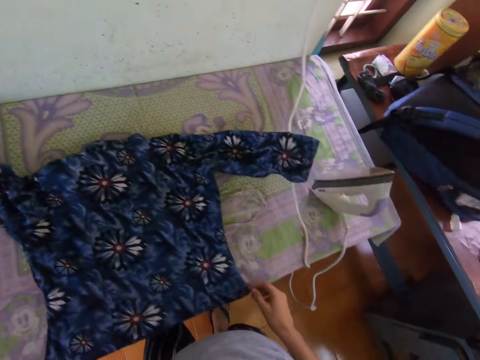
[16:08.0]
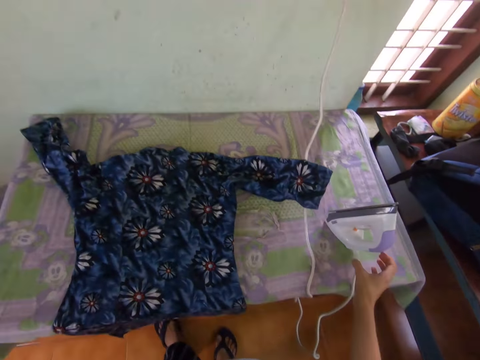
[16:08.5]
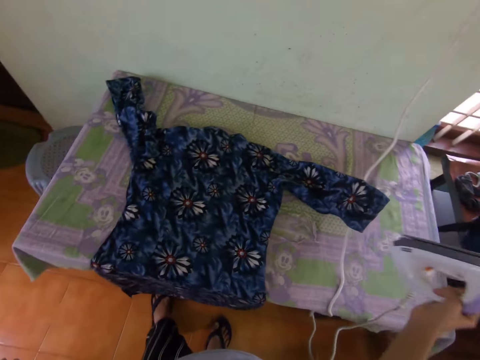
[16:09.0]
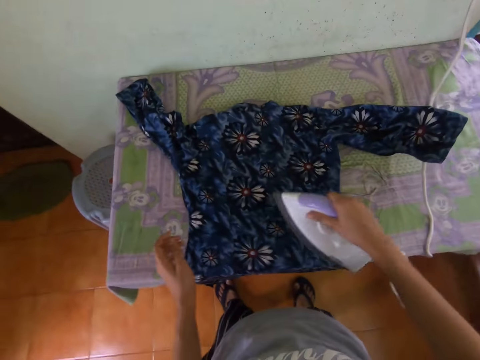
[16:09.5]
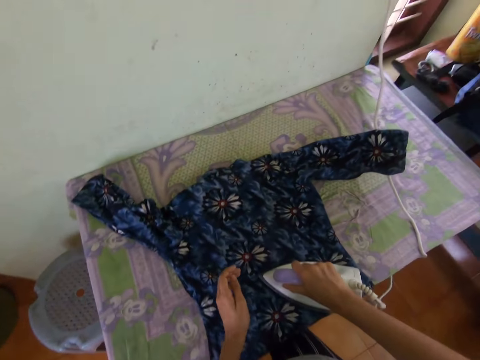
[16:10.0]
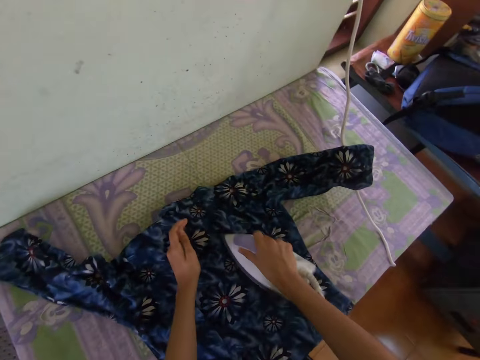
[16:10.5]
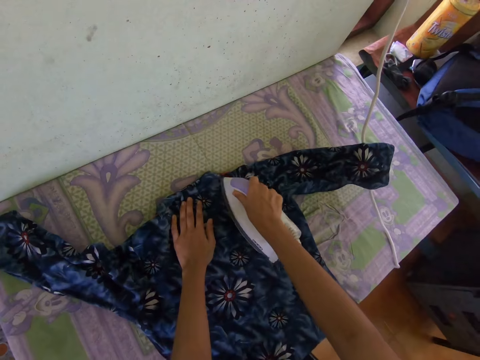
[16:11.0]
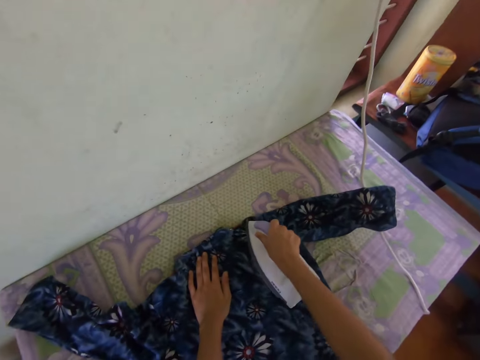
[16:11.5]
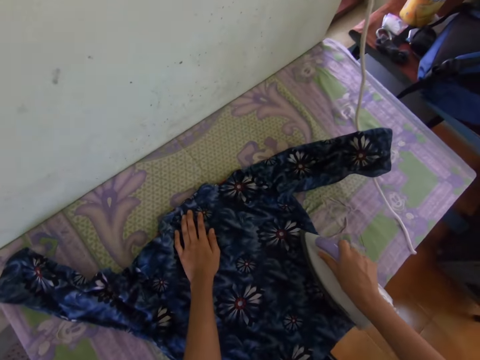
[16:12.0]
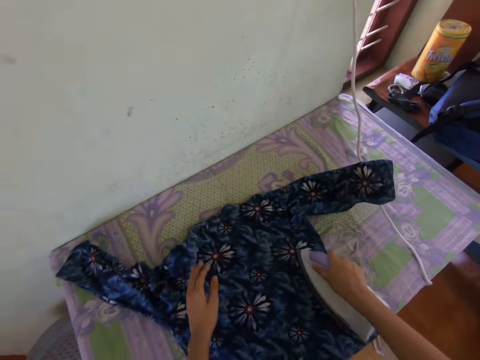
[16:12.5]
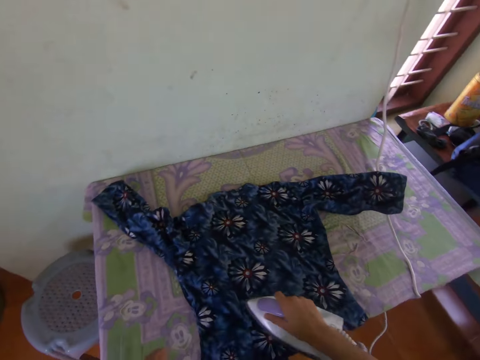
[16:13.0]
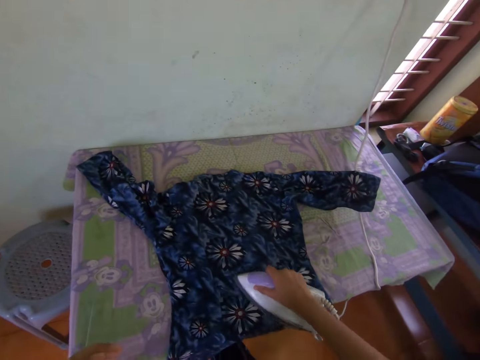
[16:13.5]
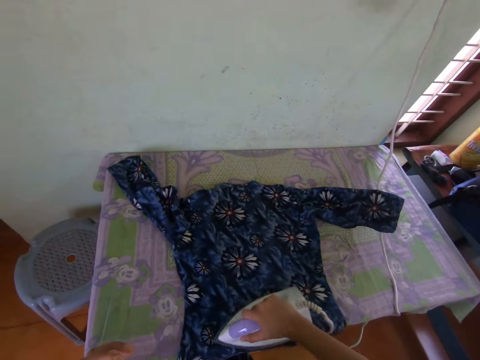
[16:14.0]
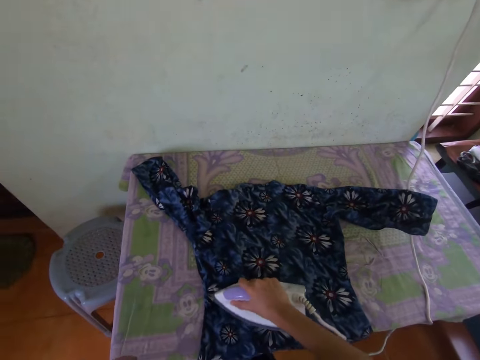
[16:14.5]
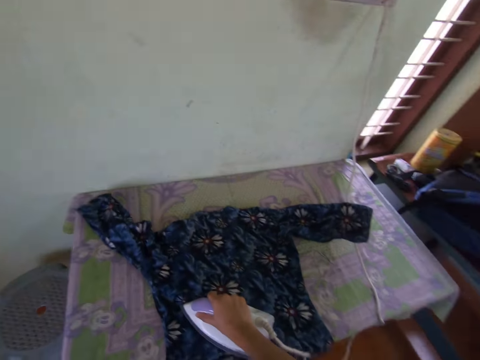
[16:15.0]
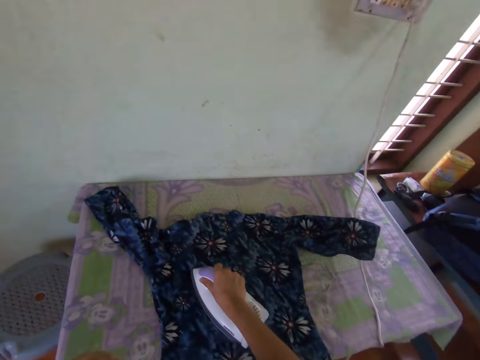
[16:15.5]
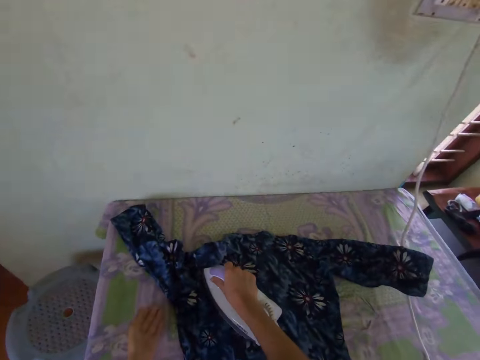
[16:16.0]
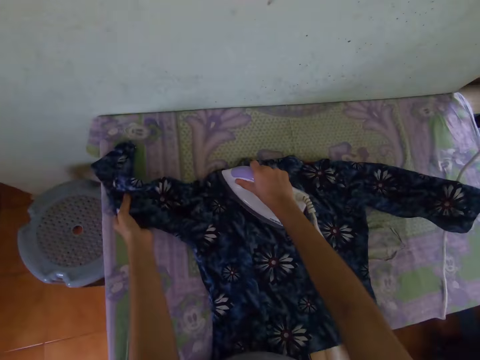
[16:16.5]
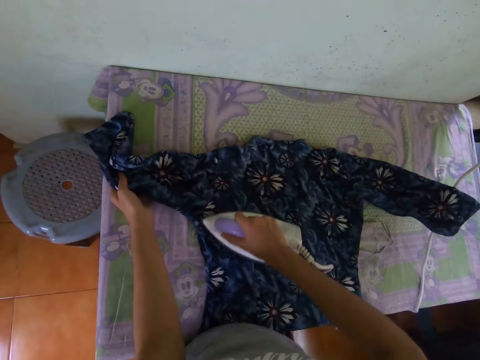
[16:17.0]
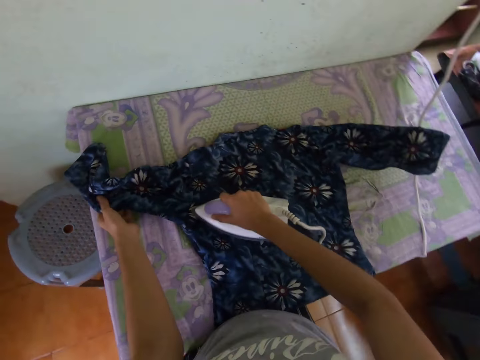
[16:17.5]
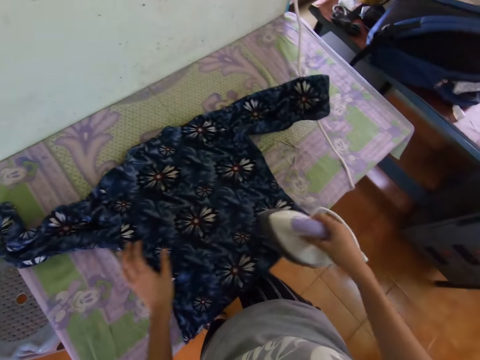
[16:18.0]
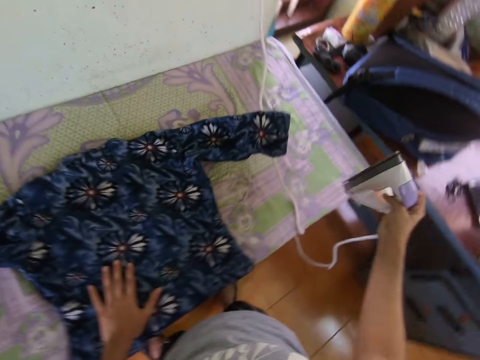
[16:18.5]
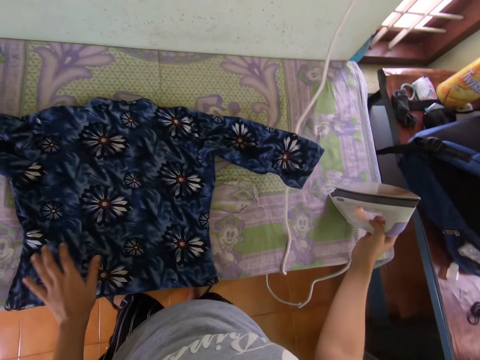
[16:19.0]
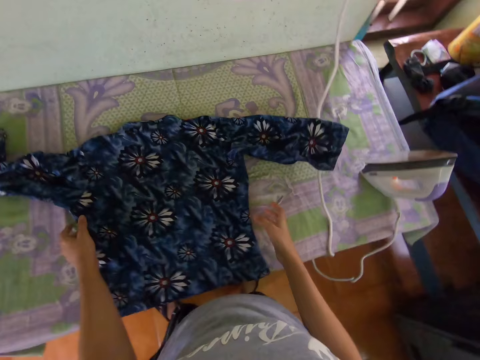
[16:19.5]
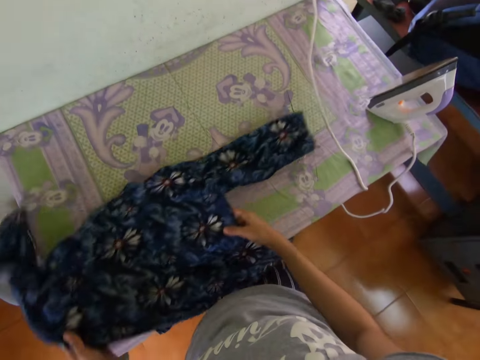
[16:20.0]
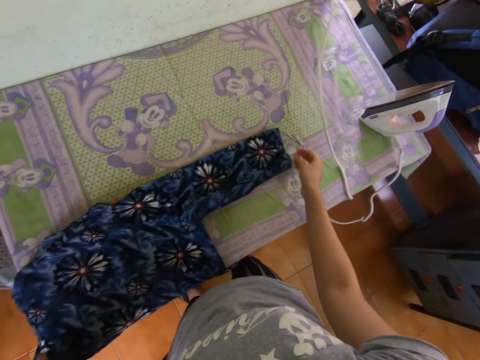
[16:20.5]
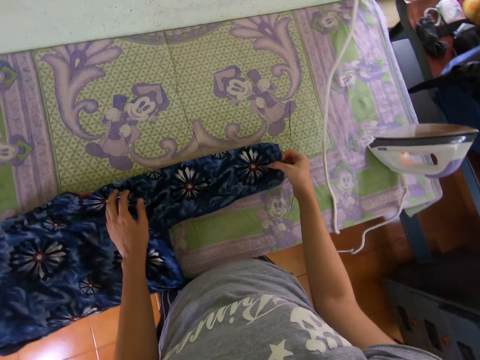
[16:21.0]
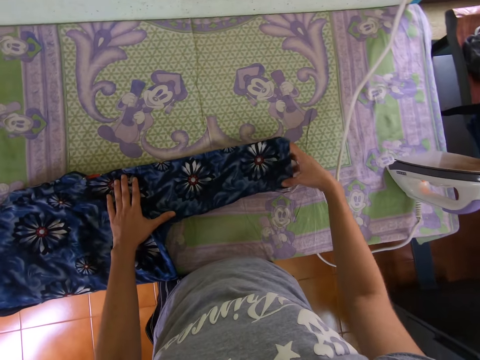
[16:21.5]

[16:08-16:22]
The camera wearer picks the iron box from the table. They iron the cloth or dress on the table. They place the left hand on the dress. They put the iron box on the table. They adjust the cloth on the table.

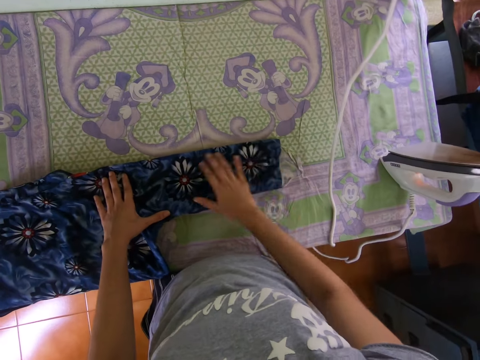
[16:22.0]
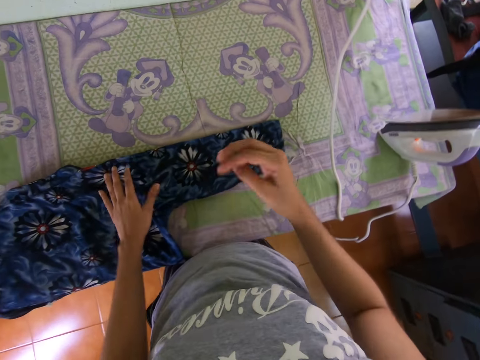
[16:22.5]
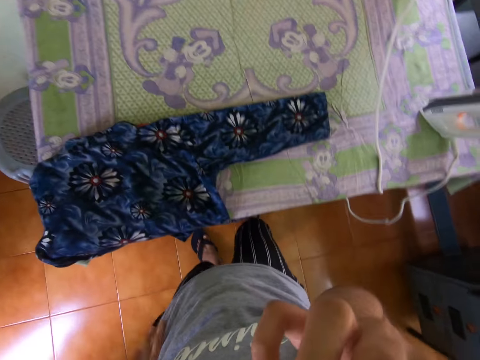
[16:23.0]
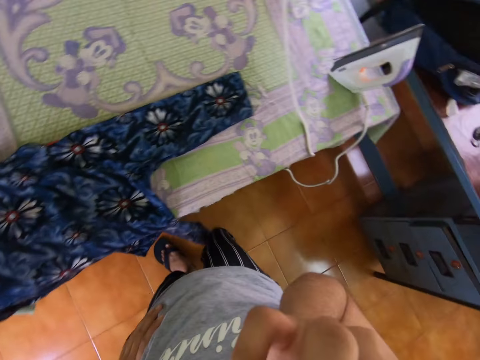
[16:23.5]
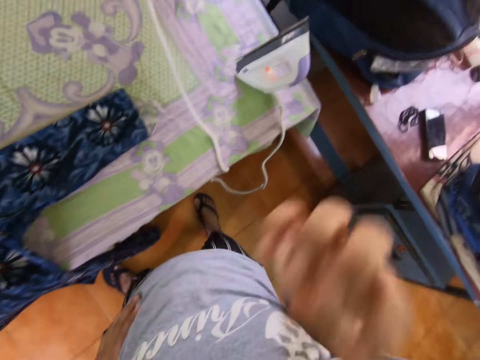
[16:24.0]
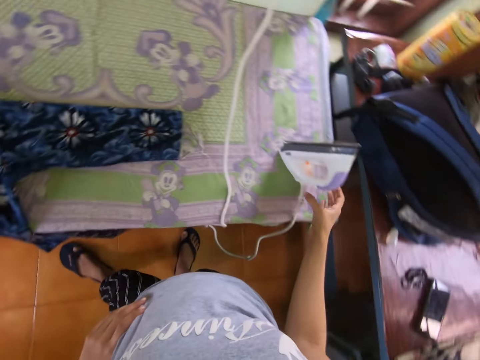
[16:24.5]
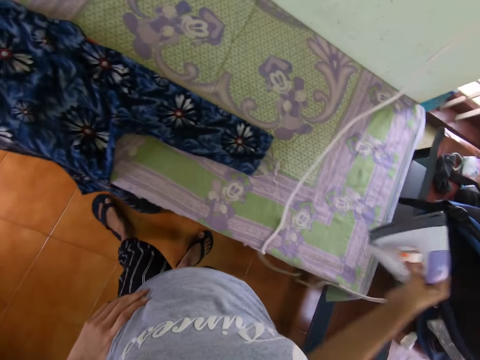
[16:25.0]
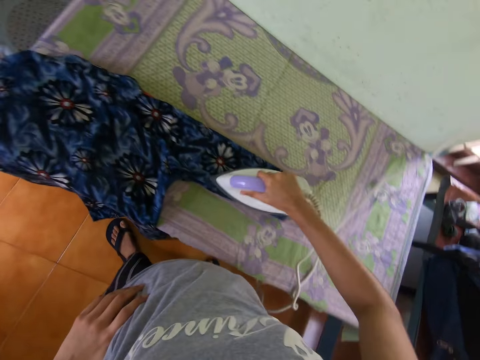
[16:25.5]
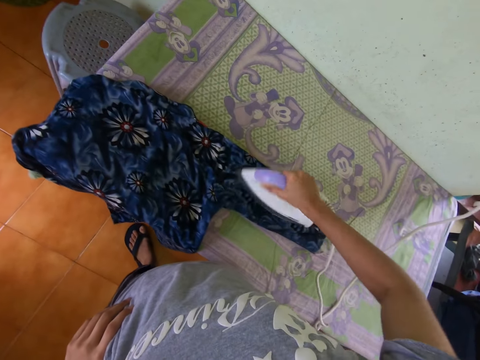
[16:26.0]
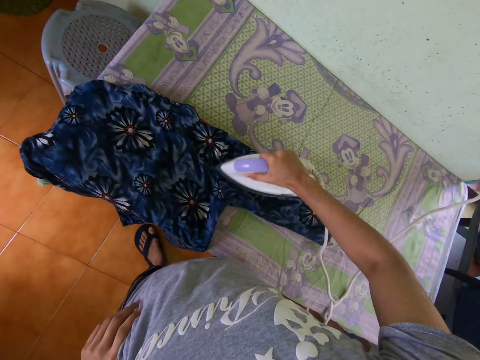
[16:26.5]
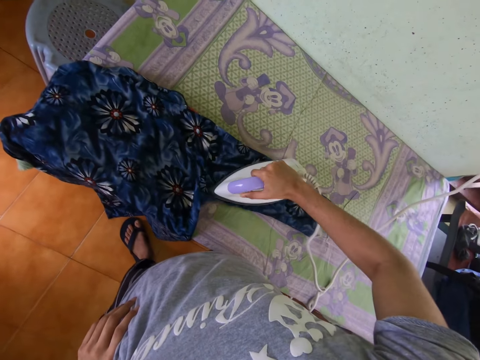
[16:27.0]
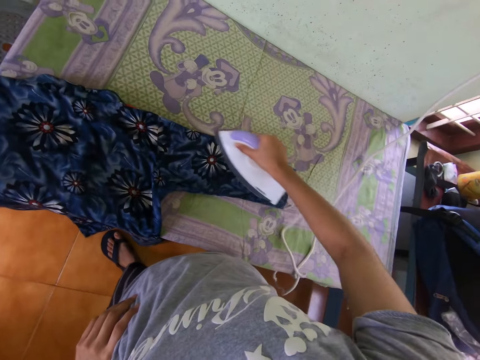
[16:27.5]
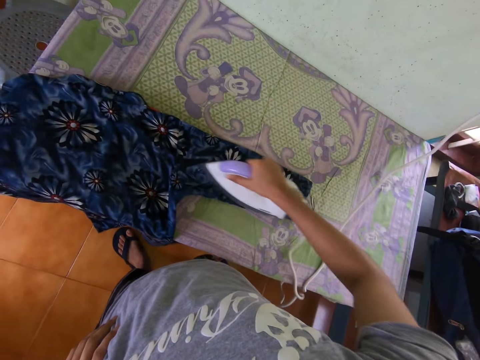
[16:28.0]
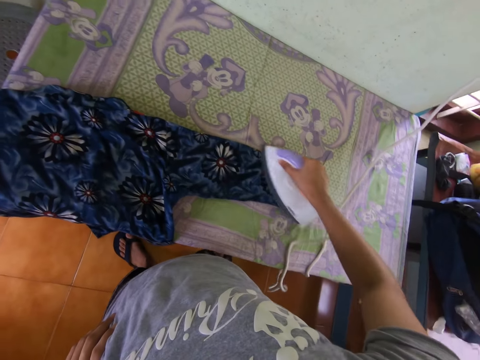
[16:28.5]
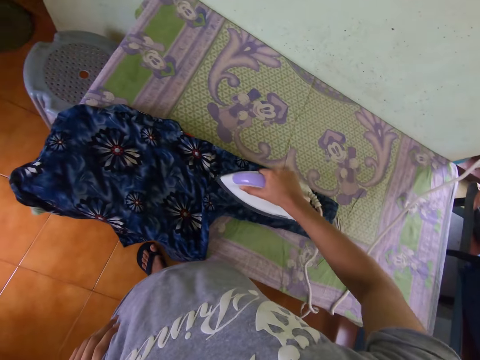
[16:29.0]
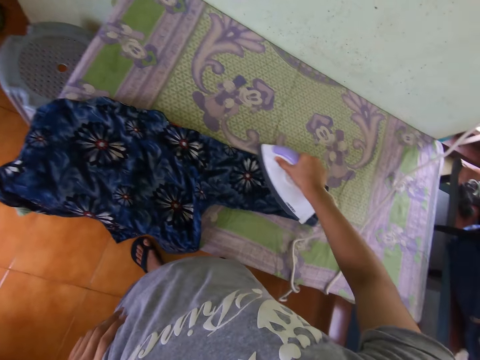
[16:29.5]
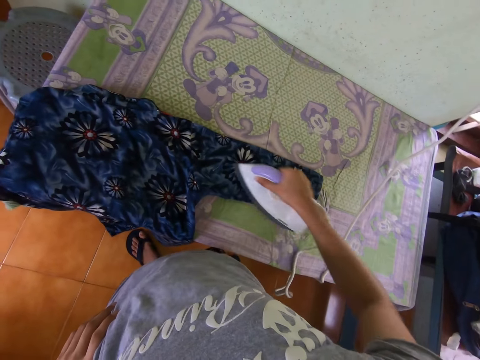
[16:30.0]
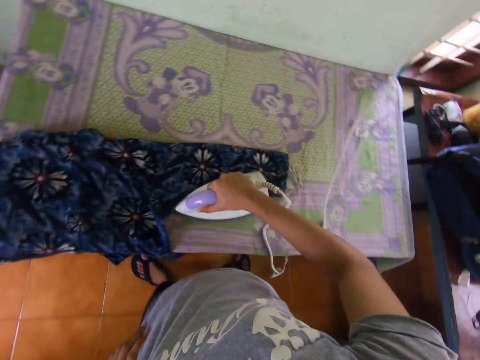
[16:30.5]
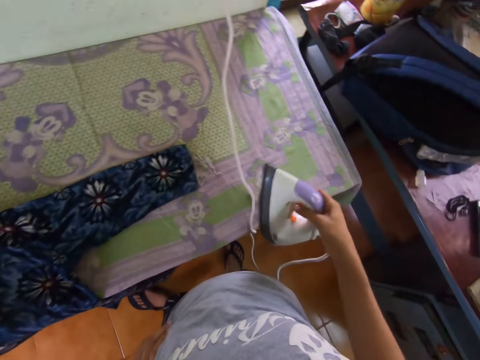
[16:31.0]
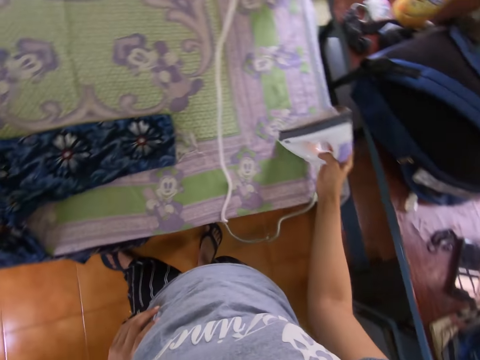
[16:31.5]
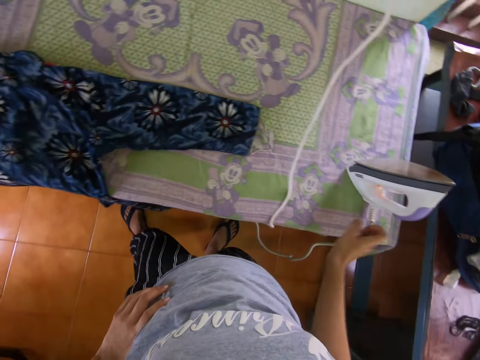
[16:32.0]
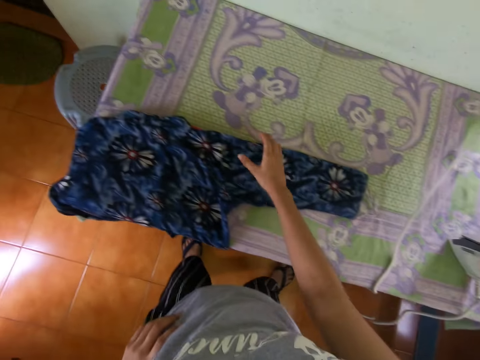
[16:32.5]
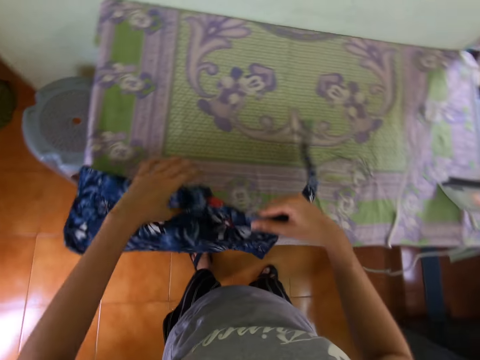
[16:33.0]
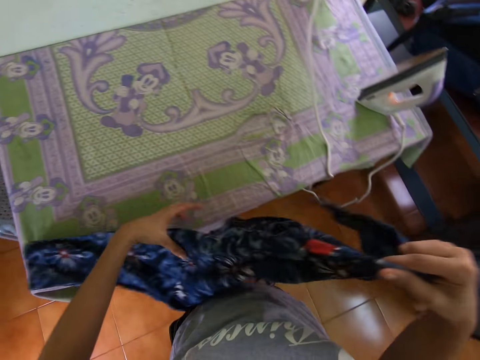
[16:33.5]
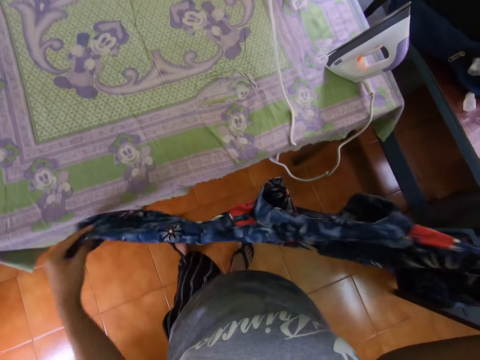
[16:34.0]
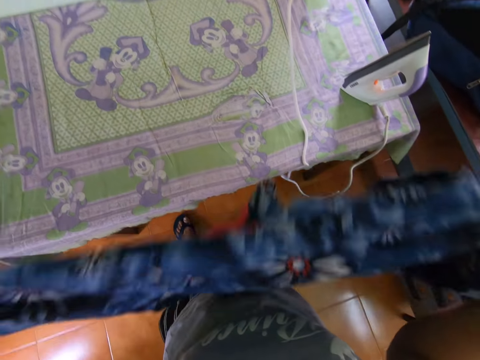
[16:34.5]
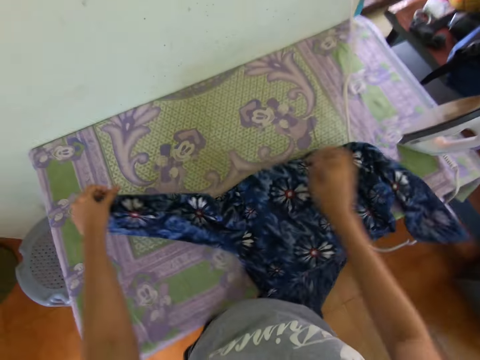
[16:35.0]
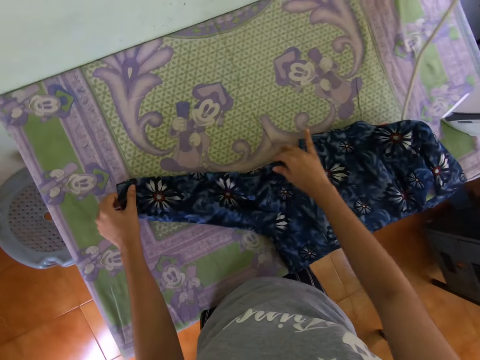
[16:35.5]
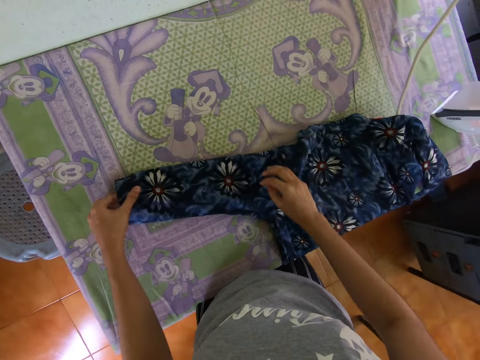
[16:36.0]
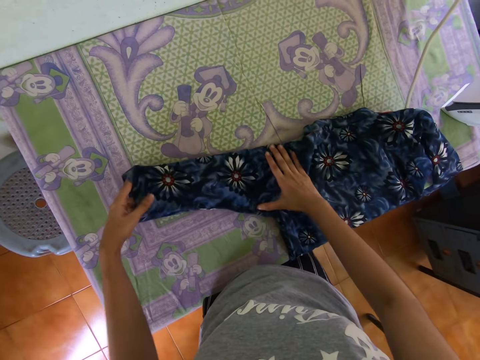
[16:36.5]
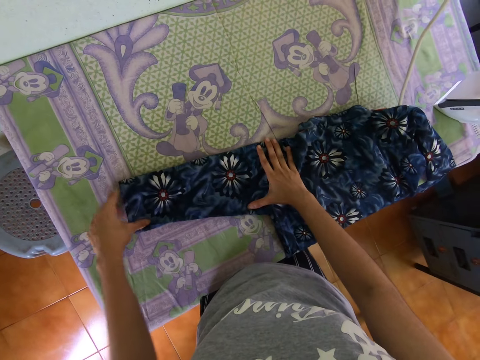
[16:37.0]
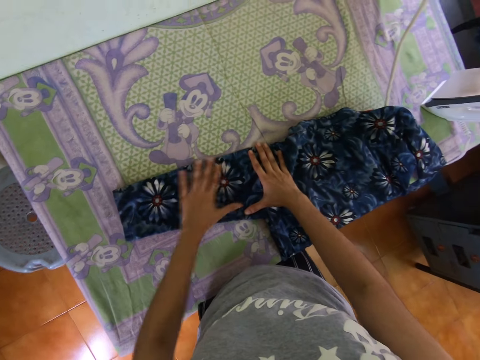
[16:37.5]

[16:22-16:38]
The camera wearer rubs the face. They pick the iron box from the table. They iron the cloth or dress on the table. They put the iron box on the table. They pick the dress from the table, put the dress on the table and adjust the dress on the table.
